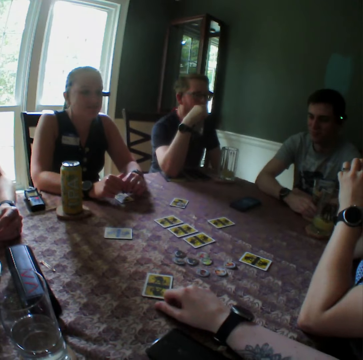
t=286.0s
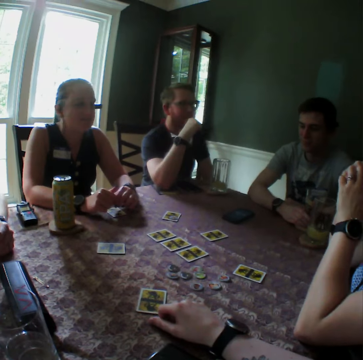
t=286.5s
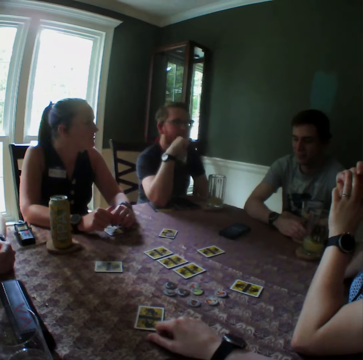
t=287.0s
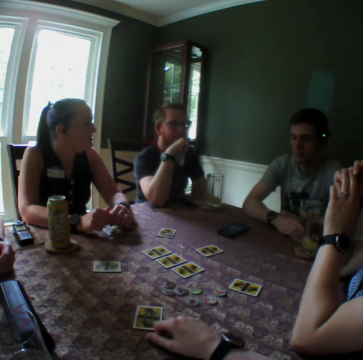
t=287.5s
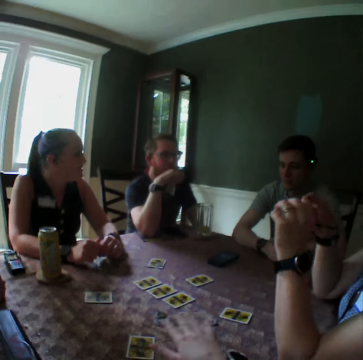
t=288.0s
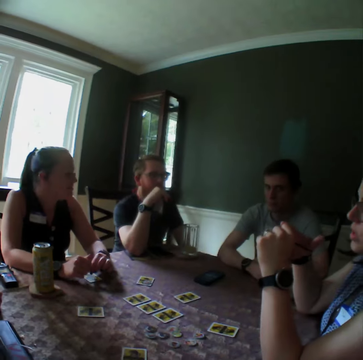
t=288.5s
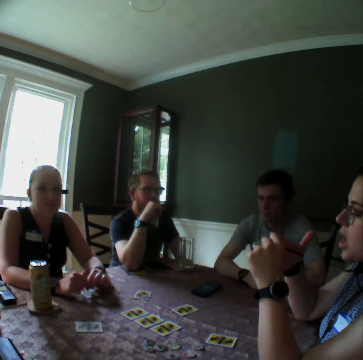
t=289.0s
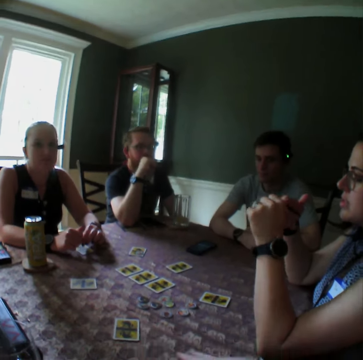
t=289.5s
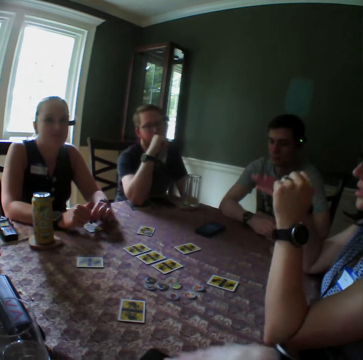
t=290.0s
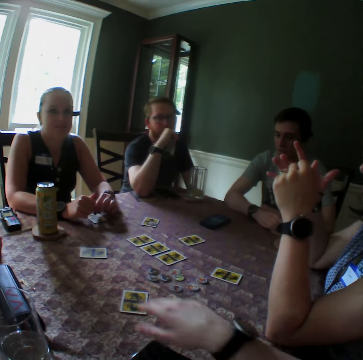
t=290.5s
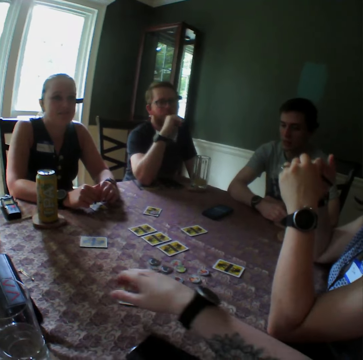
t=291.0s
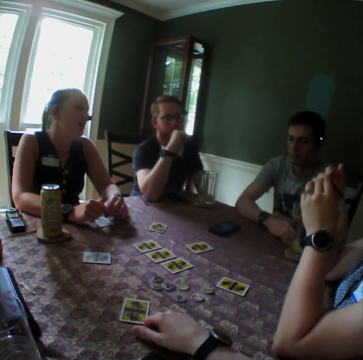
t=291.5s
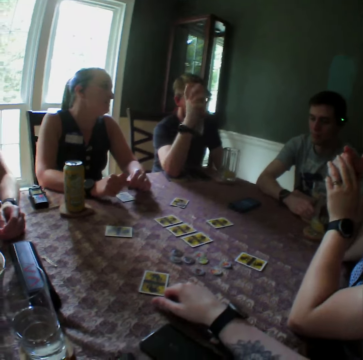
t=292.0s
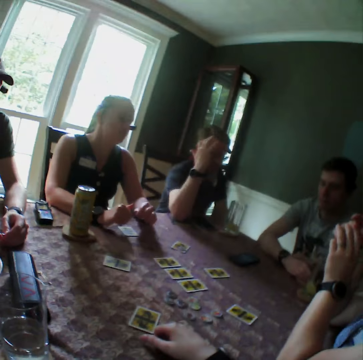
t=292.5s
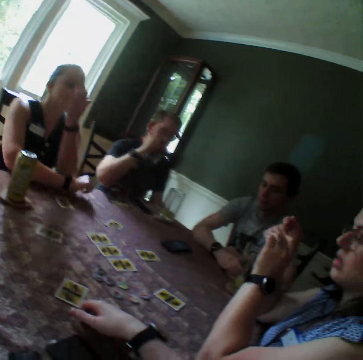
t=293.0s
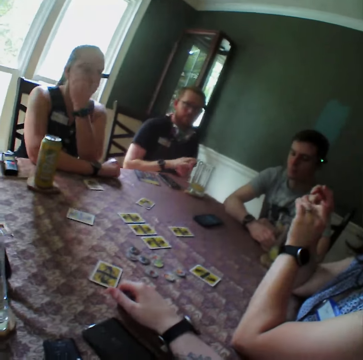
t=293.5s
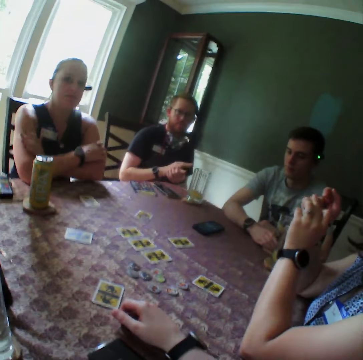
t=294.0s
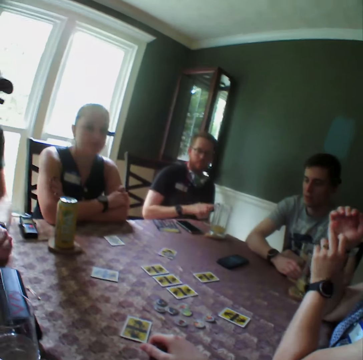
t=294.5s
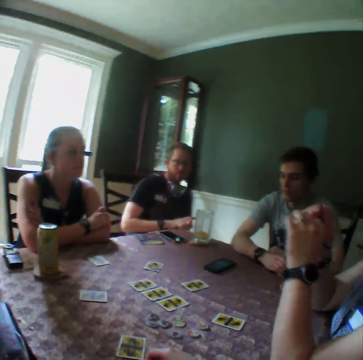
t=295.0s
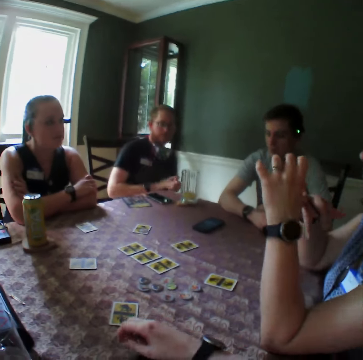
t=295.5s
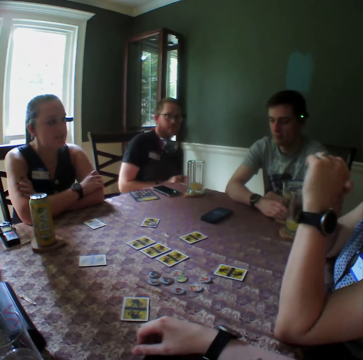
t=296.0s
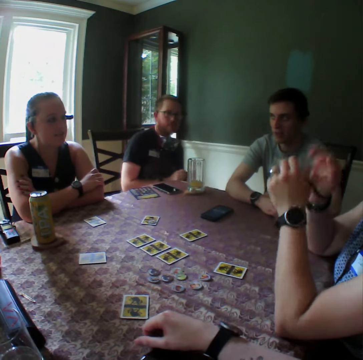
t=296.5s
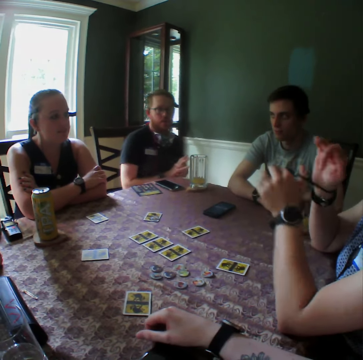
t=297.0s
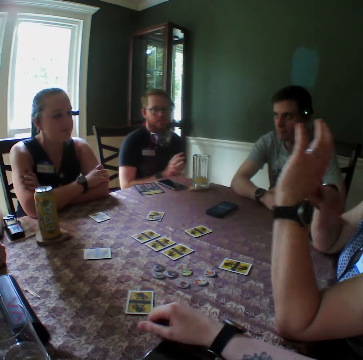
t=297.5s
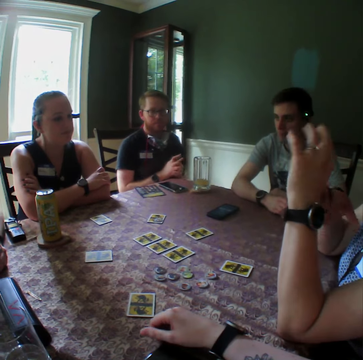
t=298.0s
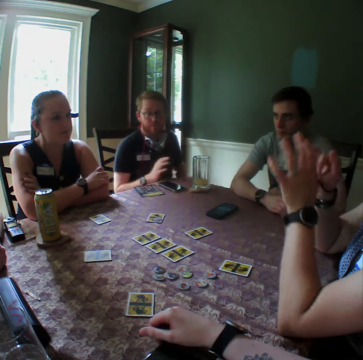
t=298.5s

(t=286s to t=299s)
The camera wearer makes gestures.

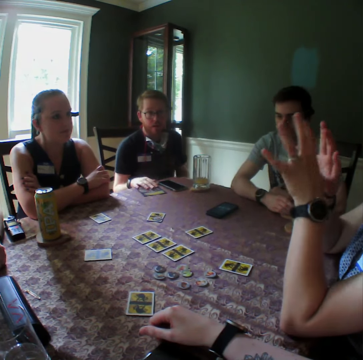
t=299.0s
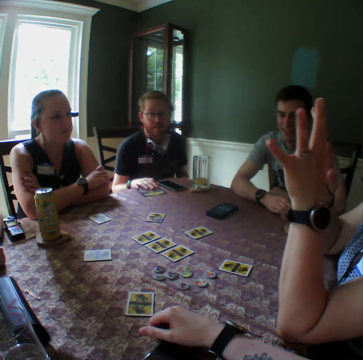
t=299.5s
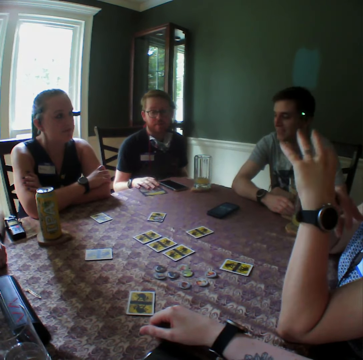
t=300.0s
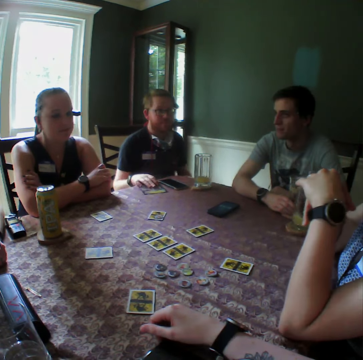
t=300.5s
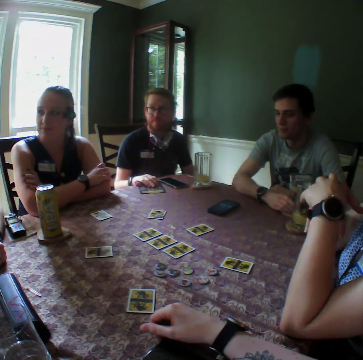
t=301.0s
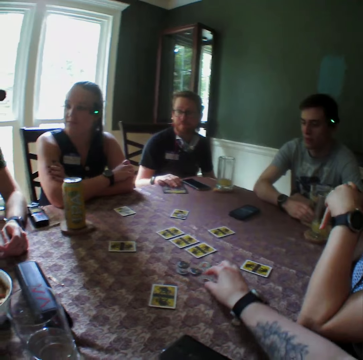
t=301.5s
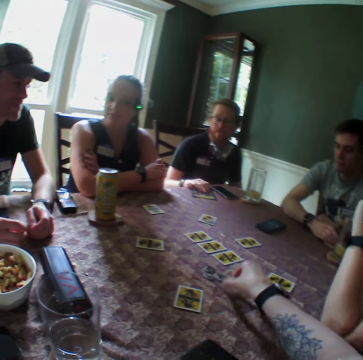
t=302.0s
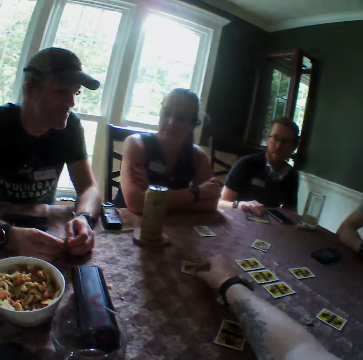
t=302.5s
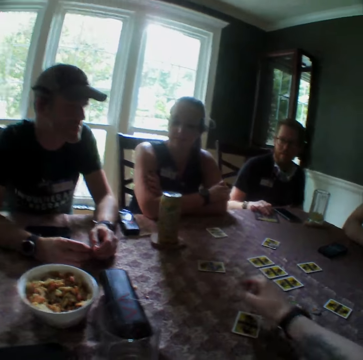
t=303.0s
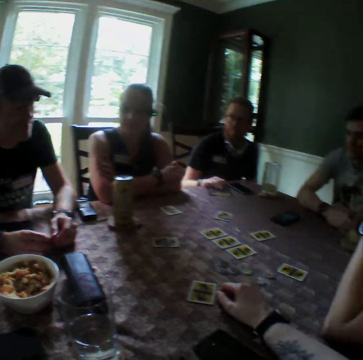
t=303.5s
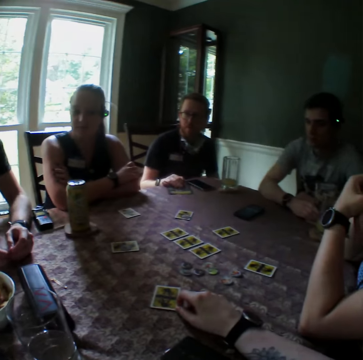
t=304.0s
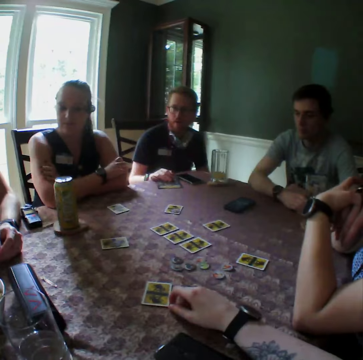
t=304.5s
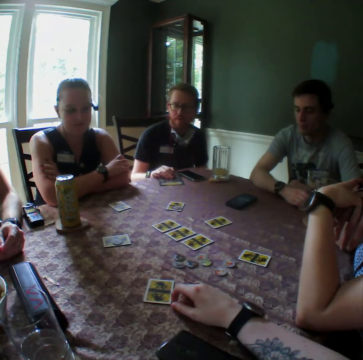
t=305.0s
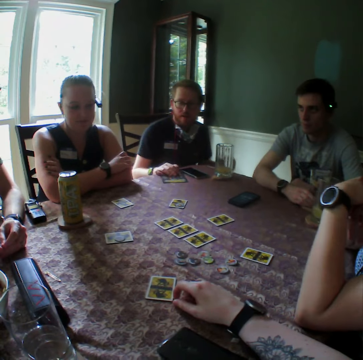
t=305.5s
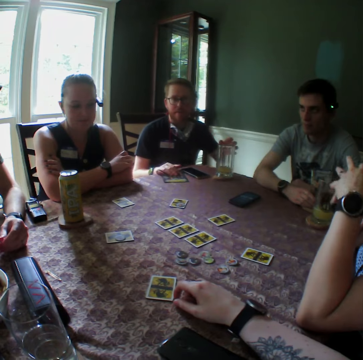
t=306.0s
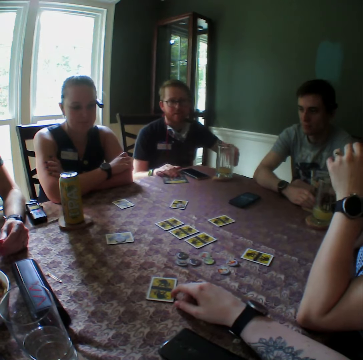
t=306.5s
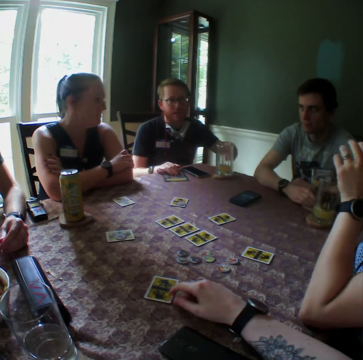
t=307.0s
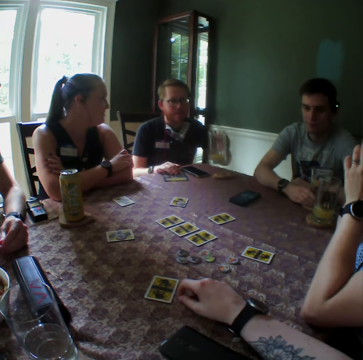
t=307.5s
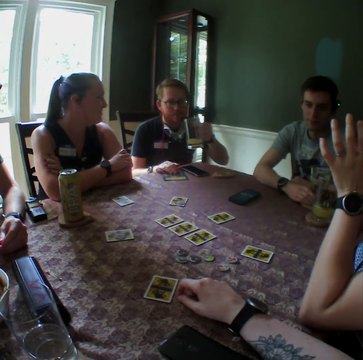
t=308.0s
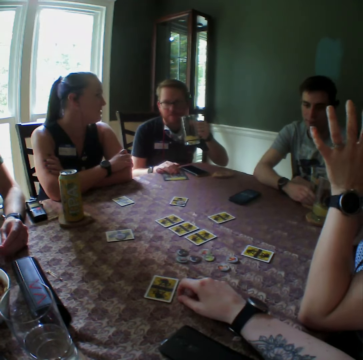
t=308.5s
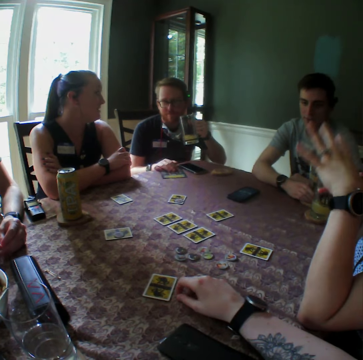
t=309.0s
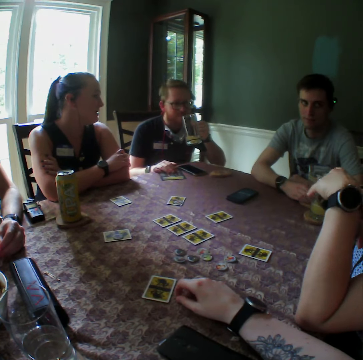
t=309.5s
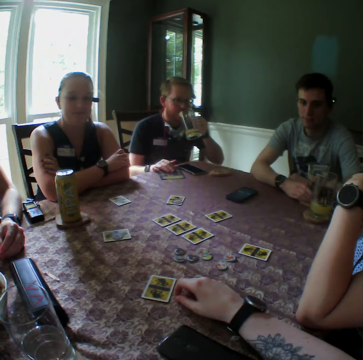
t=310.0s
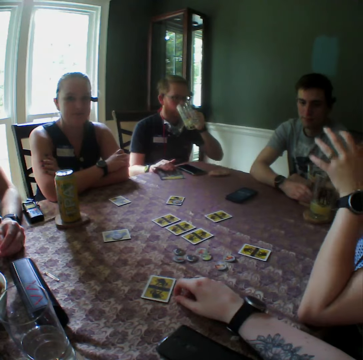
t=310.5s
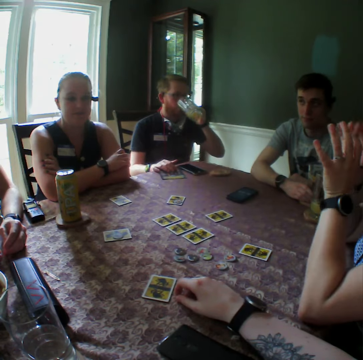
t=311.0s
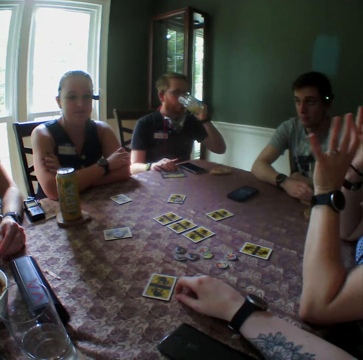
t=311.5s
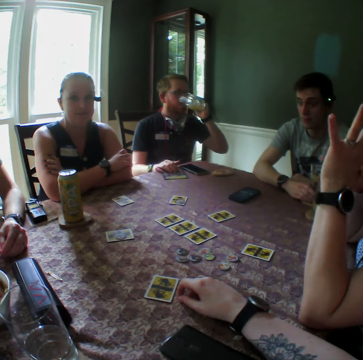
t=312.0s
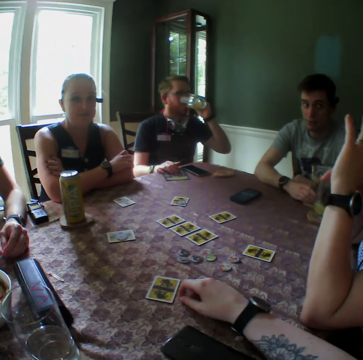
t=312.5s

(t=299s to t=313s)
The camera wearer picks a card or tokens from the table with his right hand. He drops the card on a card on the table with his right hand. A man picks a glass cup of juice from the table with his left hand. The man drinks juice from the glass cup in his left hand.

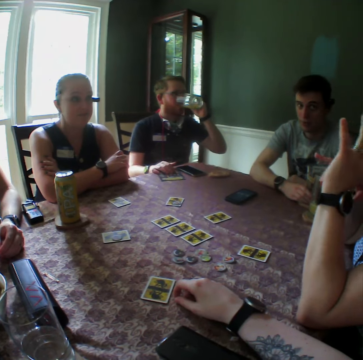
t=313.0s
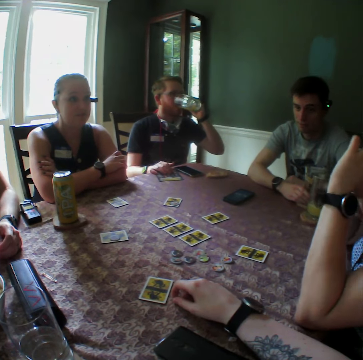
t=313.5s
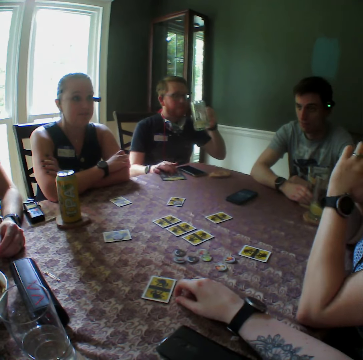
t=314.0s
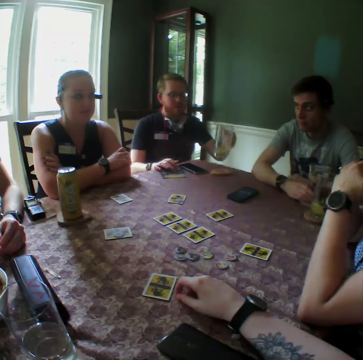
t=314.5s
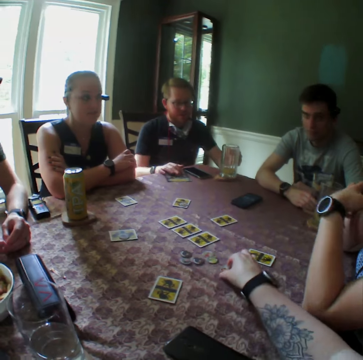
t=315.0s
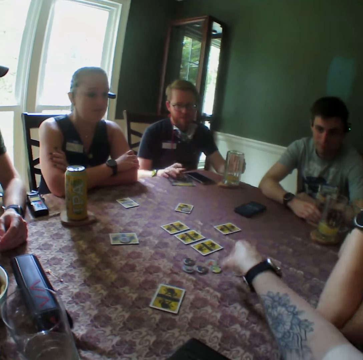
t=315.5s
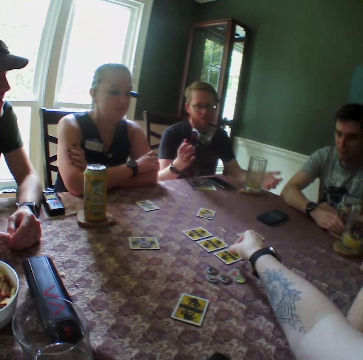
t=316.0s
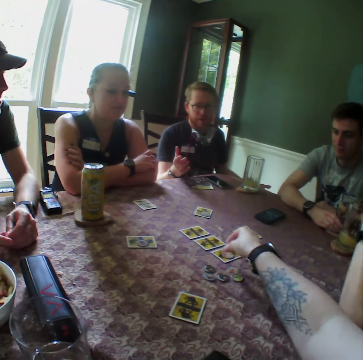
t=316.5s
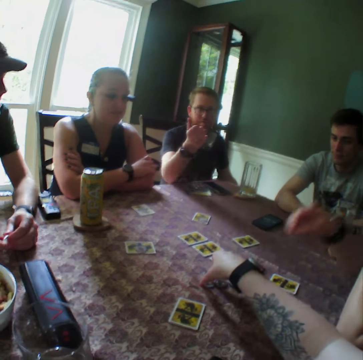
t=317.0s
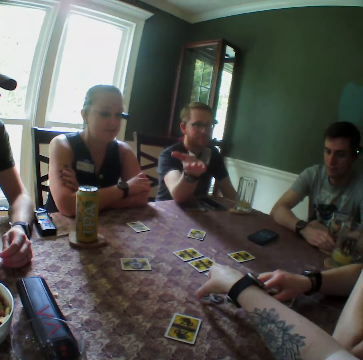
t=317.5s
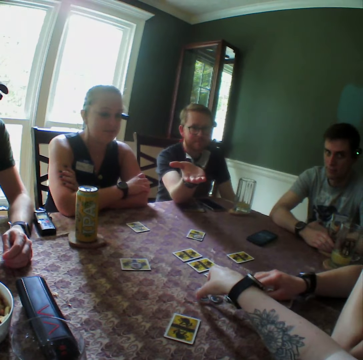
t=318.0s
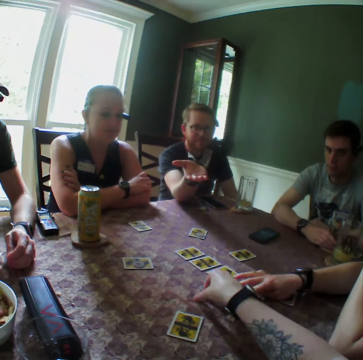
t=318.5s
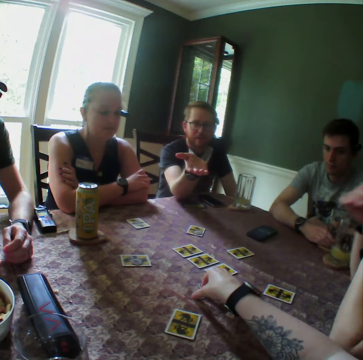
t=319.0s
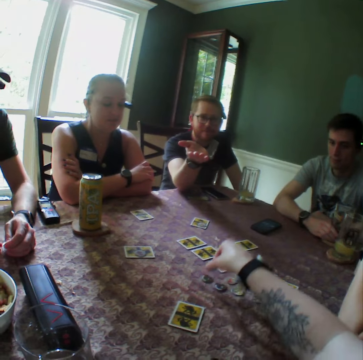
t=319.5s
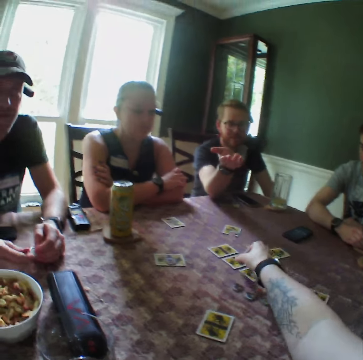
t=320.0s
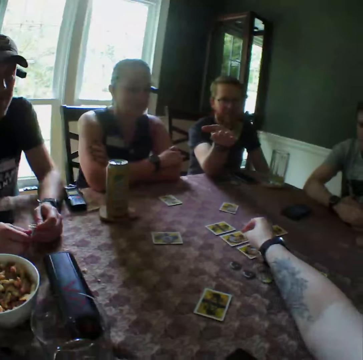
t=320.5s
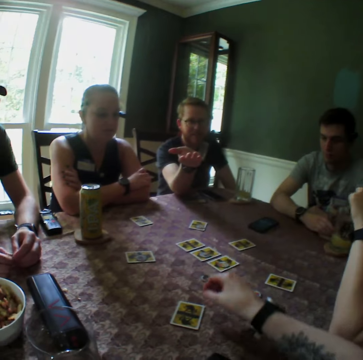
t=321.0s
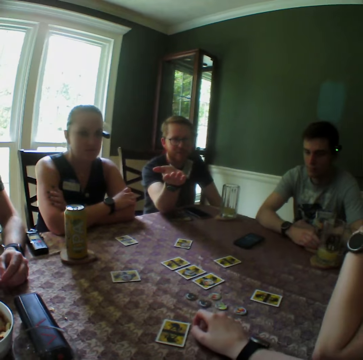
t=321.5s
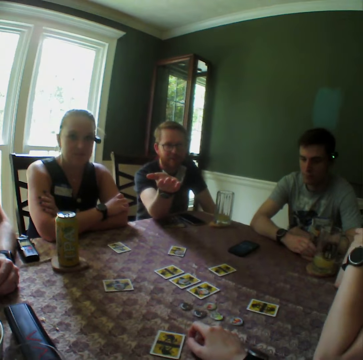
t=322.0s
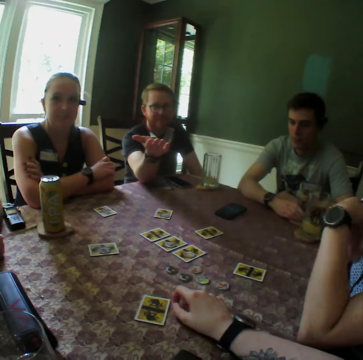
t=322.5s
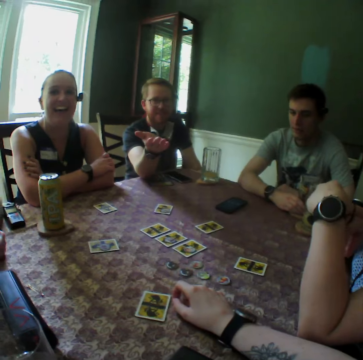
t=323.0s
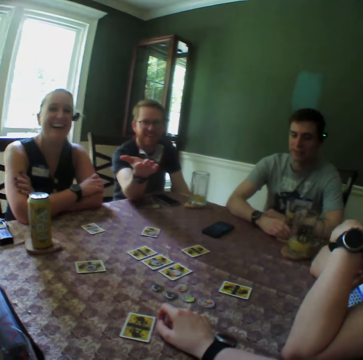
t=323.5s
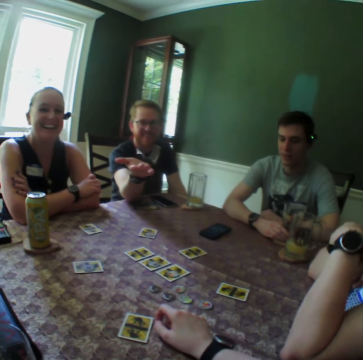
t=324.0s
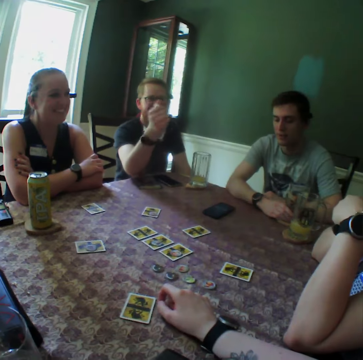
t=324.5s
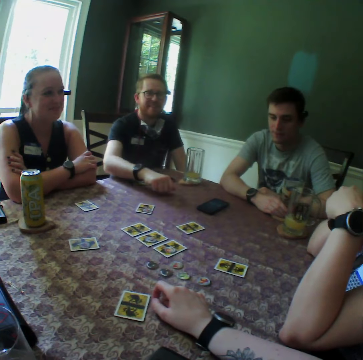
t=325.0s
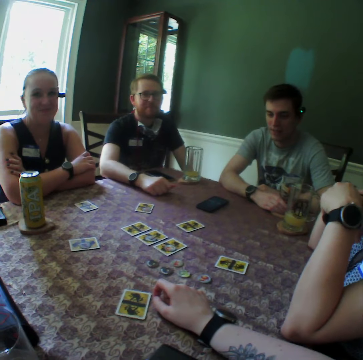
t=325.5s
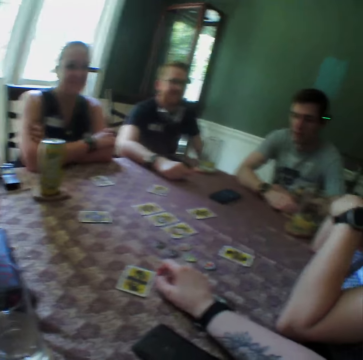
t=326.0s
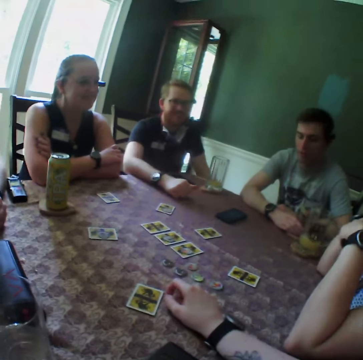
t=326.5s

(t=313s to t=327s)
A man drops the glass cup of juice in his left hand on the table. The camera wearer picks a card or token from the table with his right hand. He drops the card on a card on the table with his right hand. He picks the token from the table. He holds a card on the table with his right hand. A woman adjusts a card on the table with her right hand. The camera wearer picks a card from the table with his right hand. He drops the card on a card on the table with his right hand. He stares around the room.
